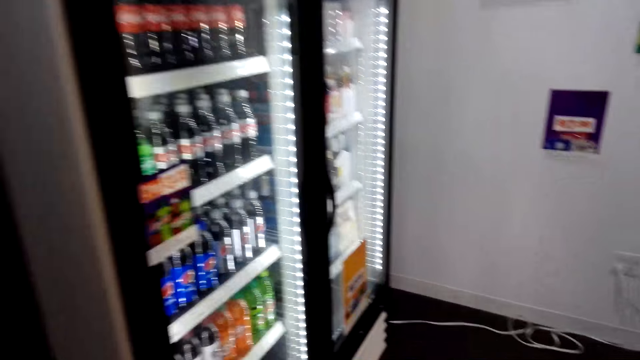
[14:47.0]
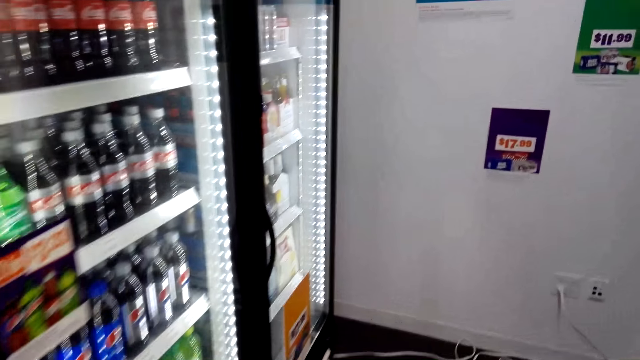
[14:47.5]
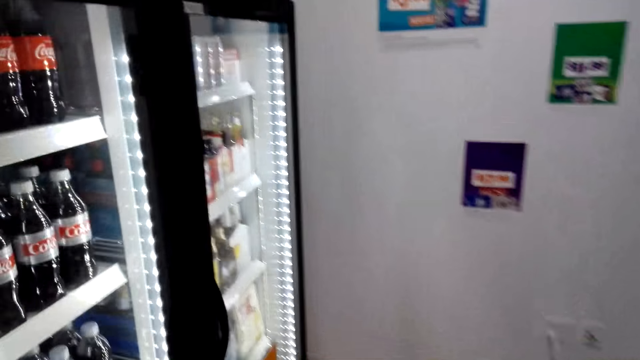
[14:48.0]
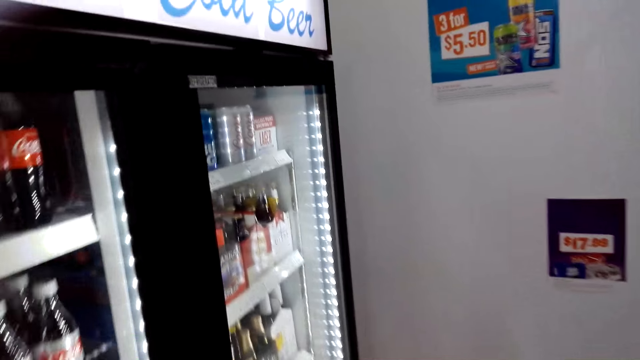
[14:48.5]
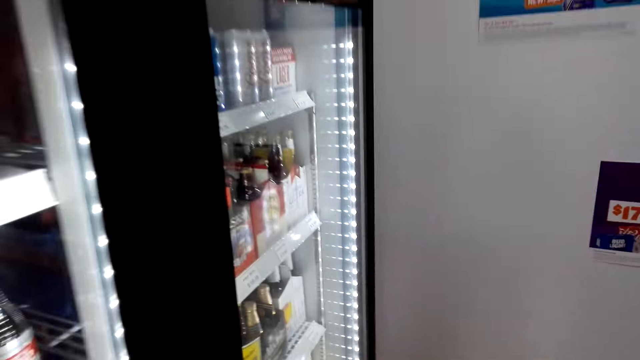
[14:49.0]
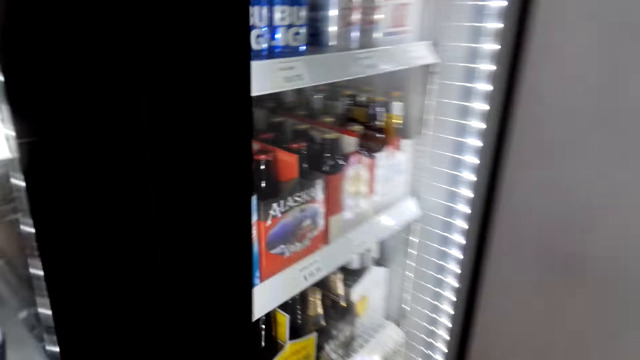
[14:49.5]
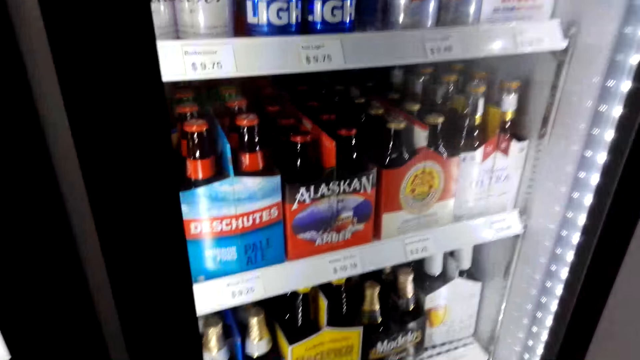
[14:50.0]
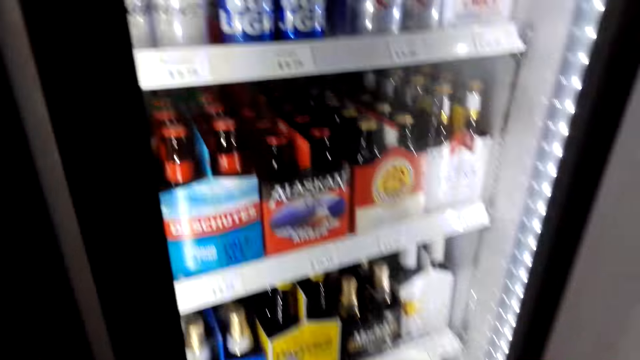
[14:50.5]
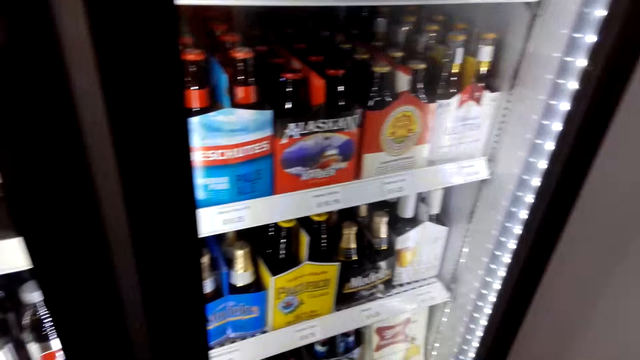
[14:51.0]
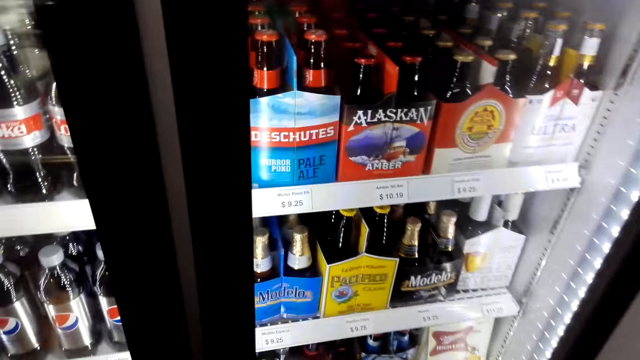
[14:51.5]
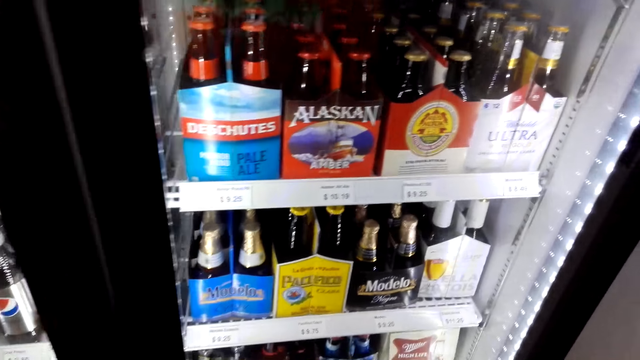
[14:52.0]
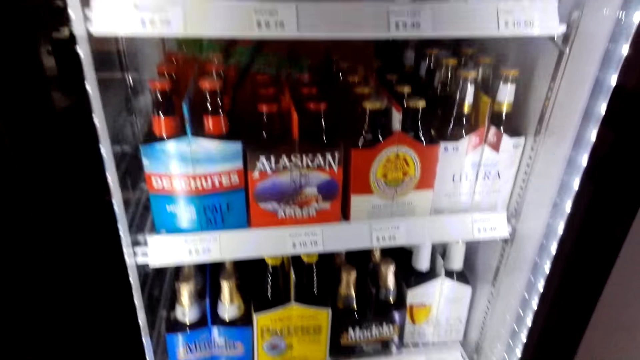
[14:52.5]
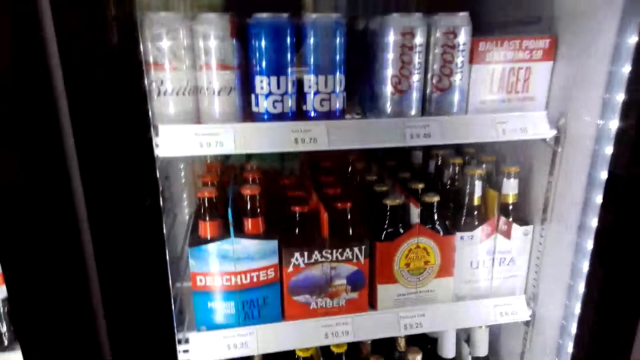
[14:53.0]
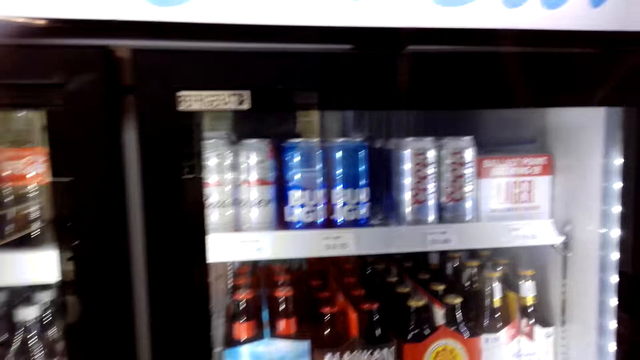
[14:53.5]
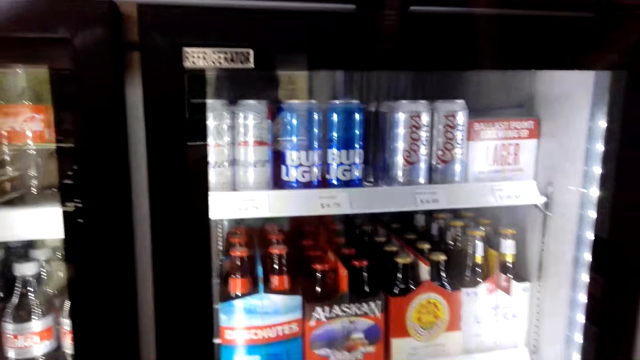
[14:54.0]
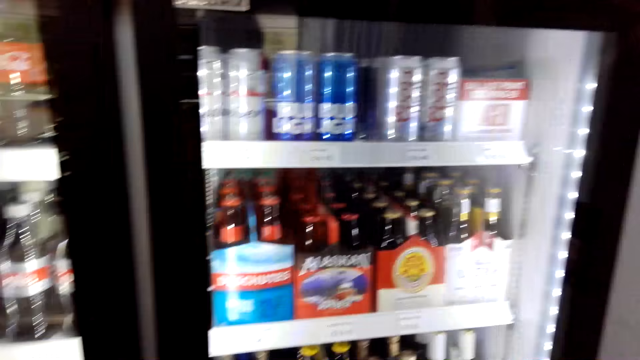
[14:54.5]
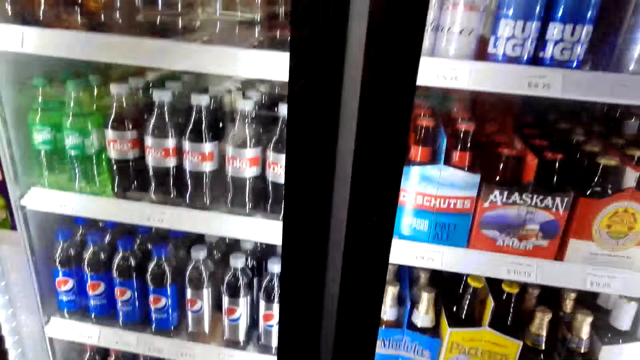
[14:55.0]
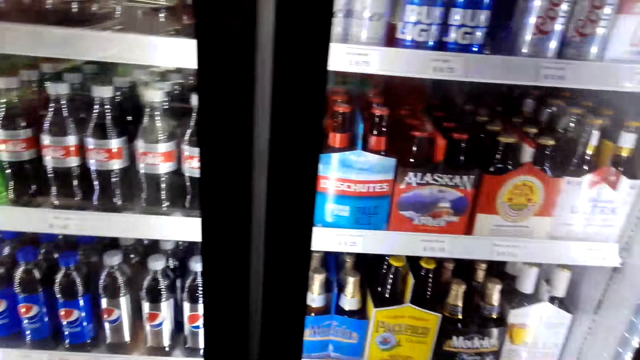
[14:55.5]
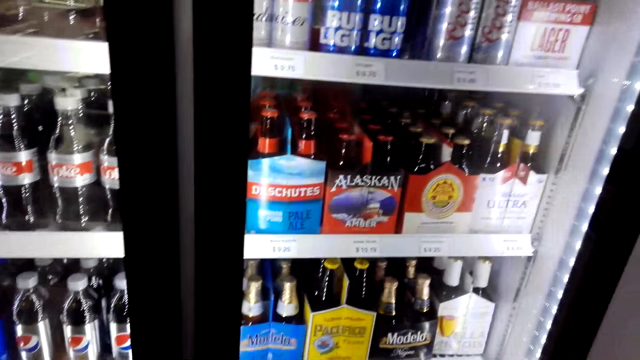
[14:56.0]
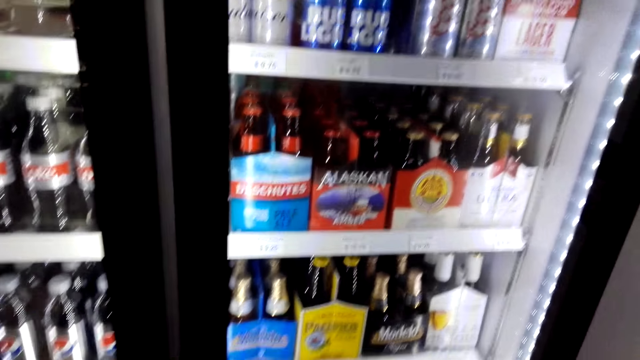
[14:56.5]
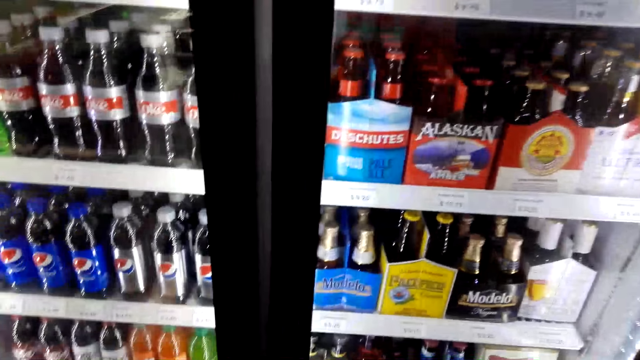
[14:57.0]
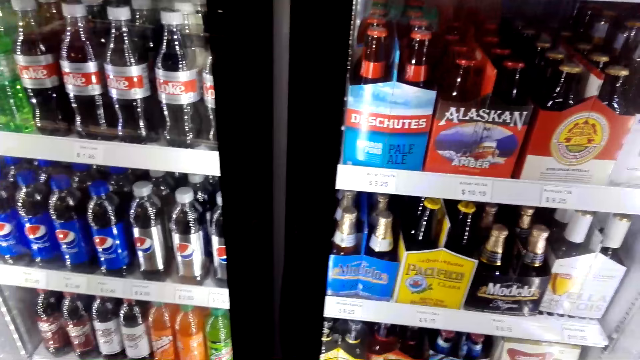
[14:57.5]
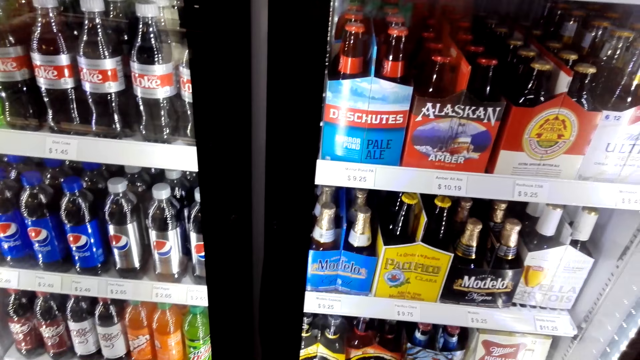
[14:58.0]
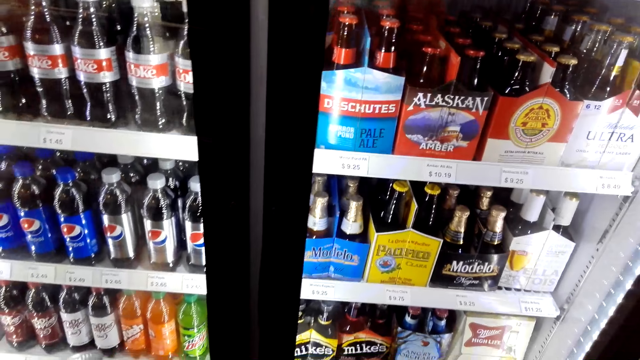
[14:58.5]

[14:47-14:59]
The camera wearer walks in the supermarket. They look around. They look around again.

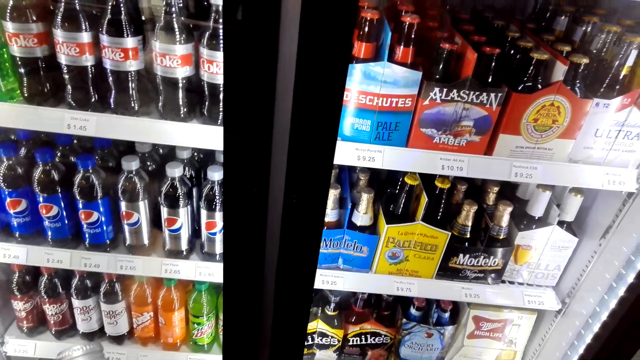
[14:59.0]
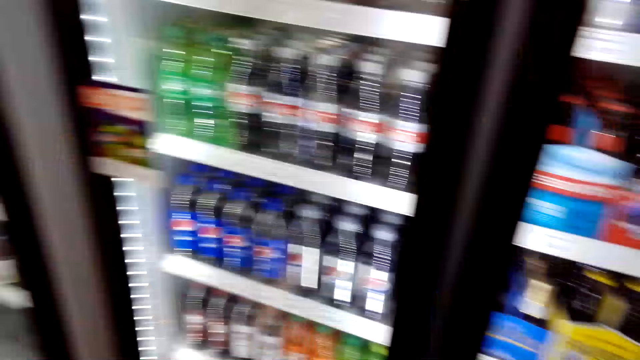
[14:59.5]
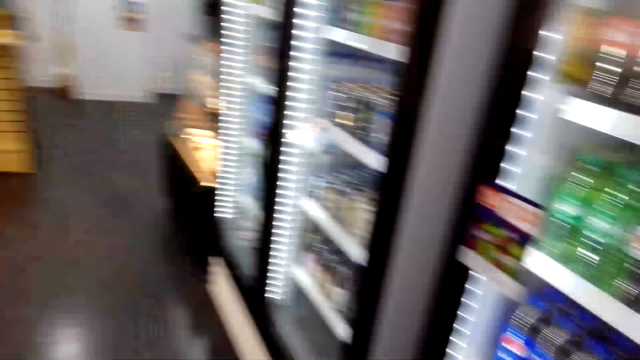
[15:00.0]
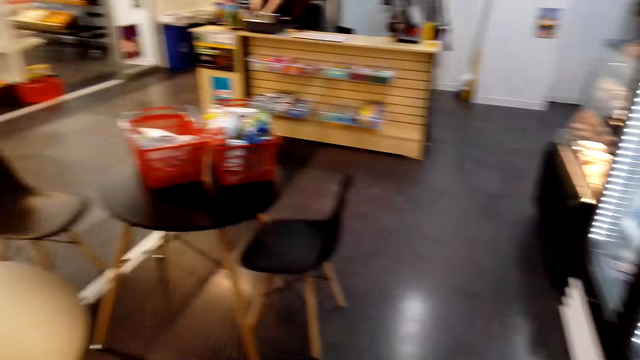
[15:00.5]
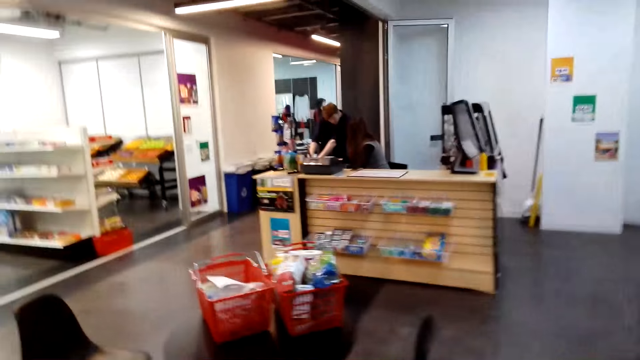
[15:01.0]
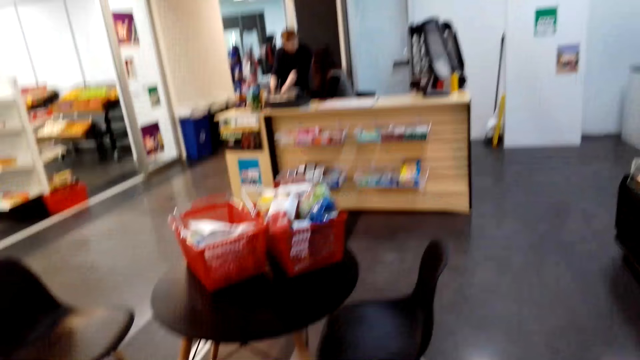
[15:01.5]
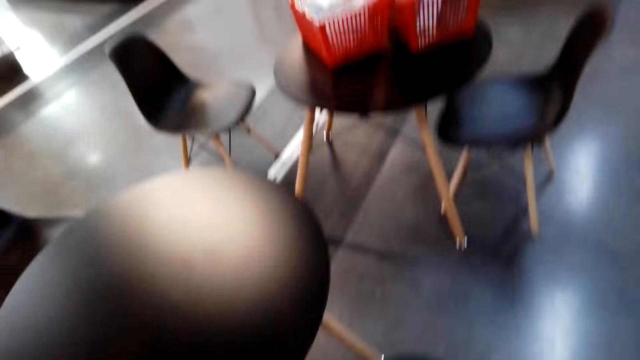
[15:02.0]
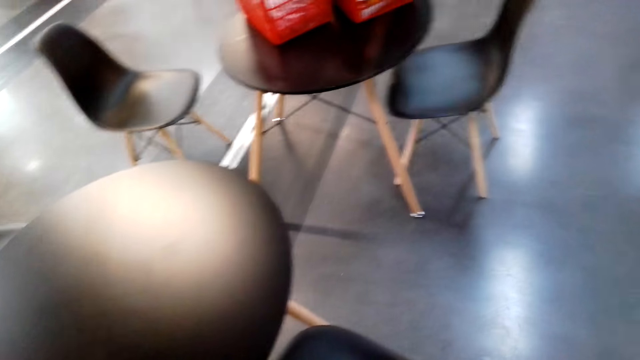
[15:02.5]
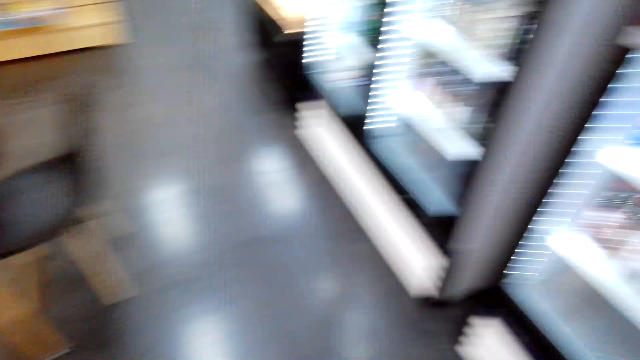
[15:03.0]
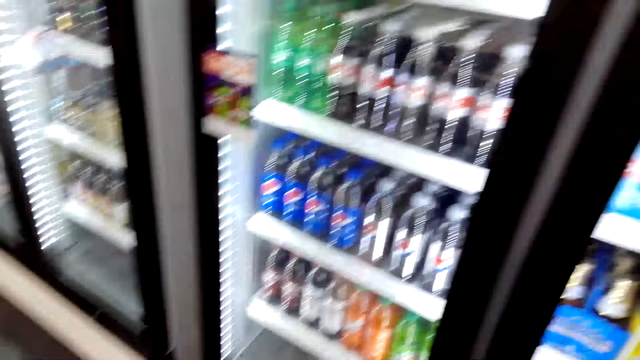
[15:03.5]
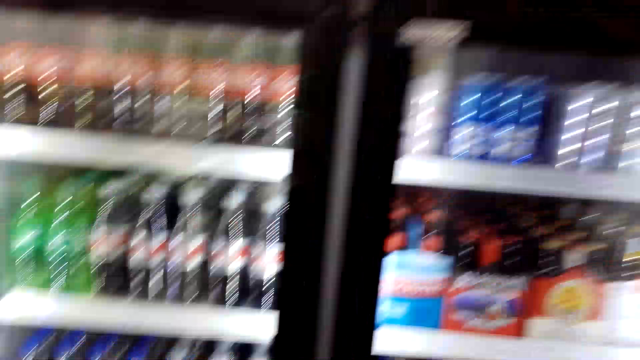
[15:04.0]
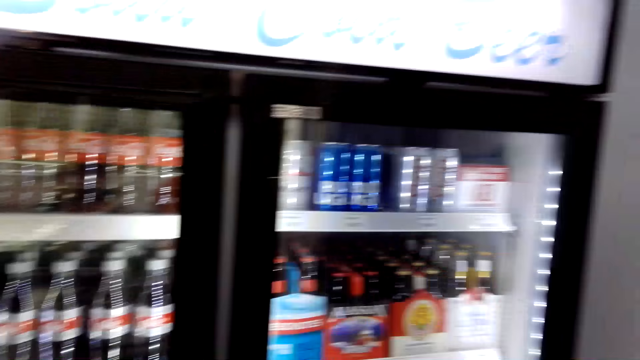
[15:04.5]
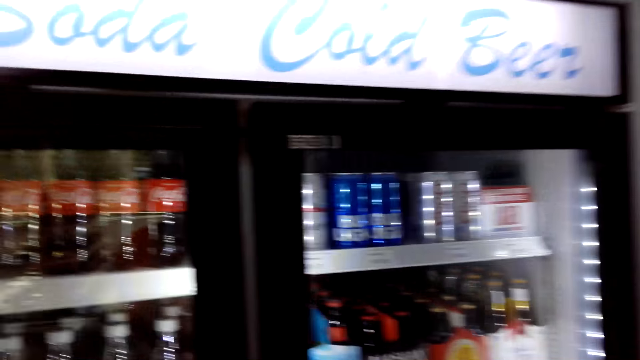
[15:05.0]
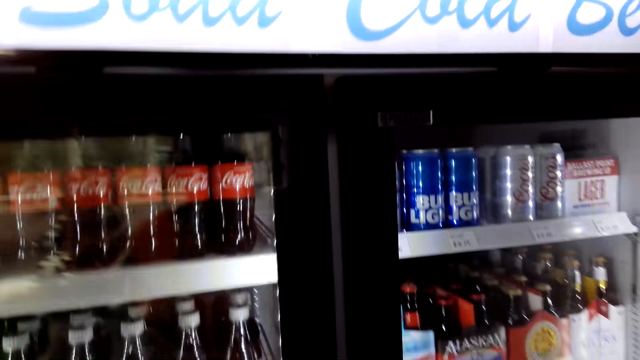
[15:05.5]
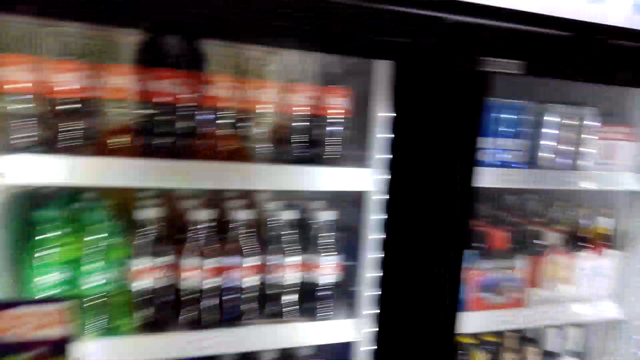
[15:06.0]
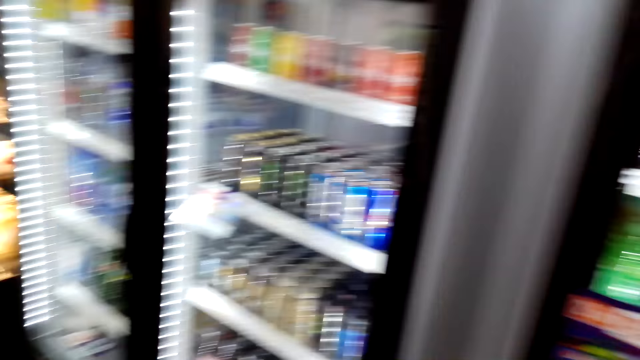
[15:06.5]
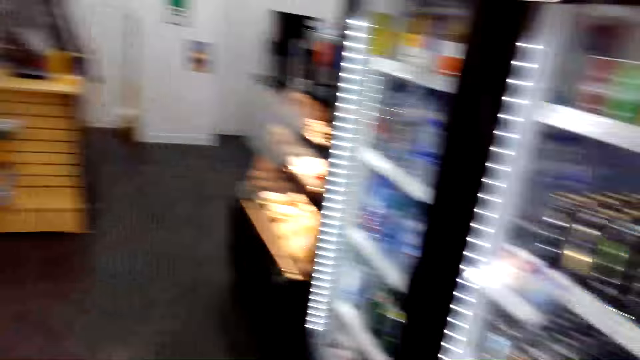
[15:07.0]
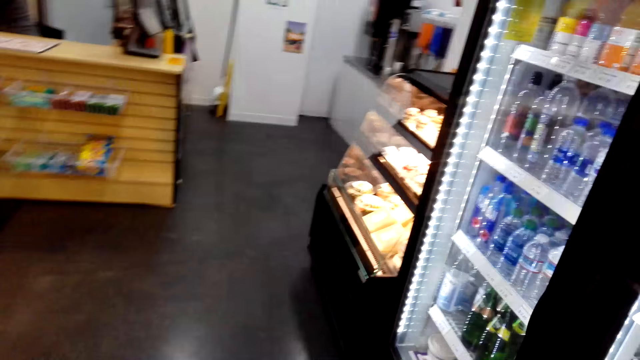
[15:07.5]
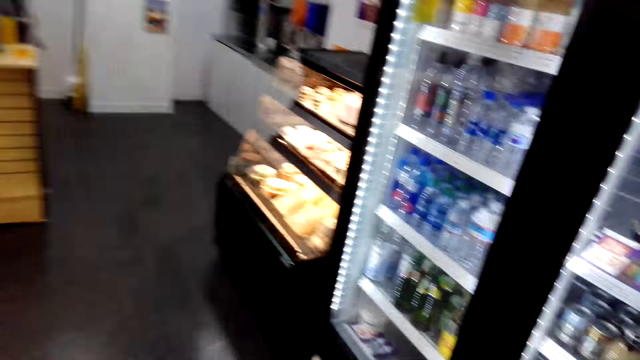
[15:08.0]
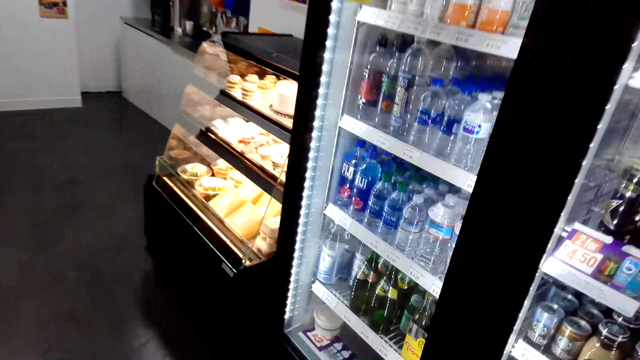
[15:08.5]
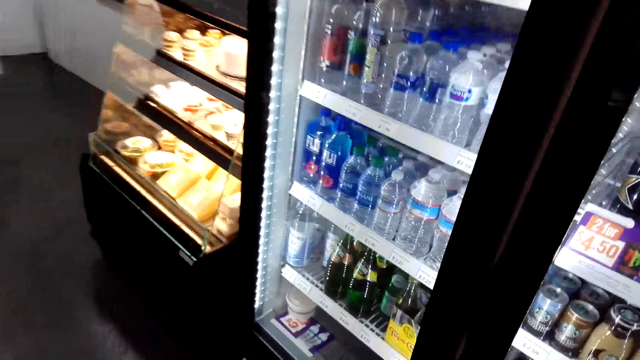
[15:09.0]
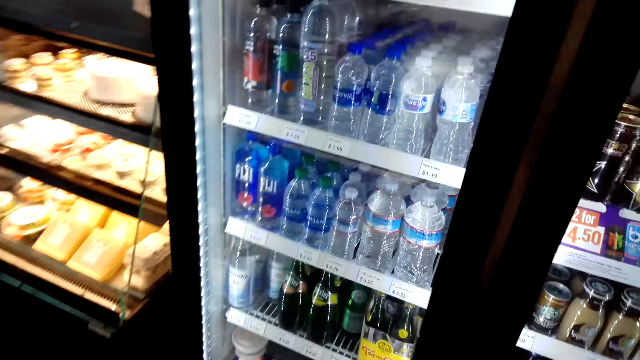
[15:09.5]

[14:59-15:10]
The camera wearer turns around. They talk with the cashier. They turn around. They look around.
